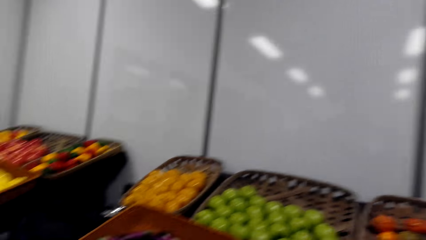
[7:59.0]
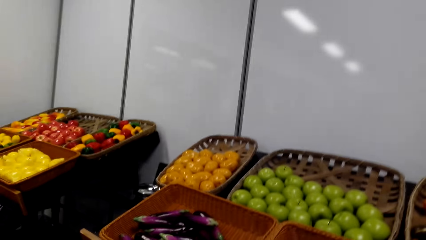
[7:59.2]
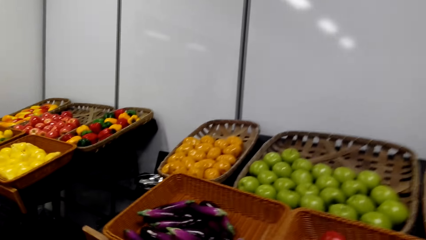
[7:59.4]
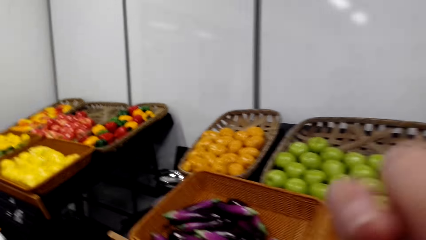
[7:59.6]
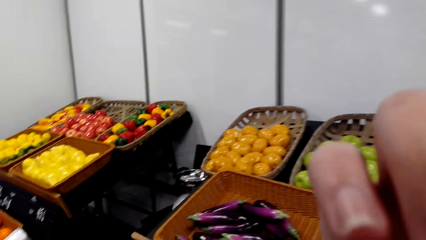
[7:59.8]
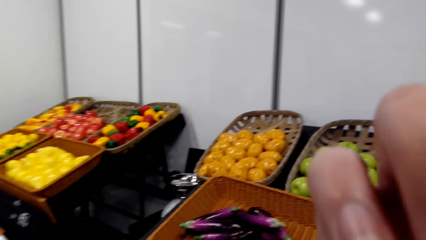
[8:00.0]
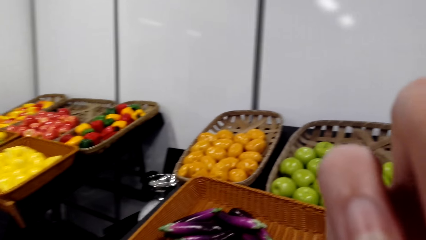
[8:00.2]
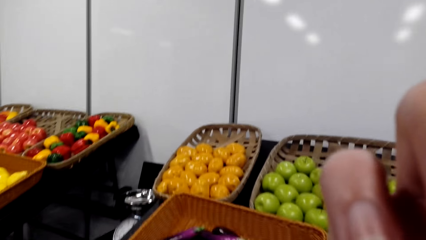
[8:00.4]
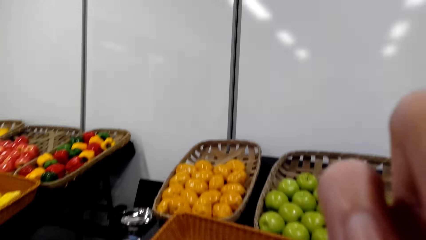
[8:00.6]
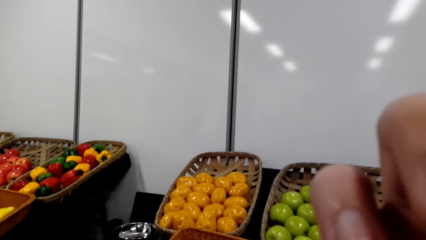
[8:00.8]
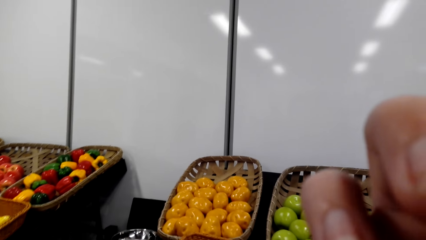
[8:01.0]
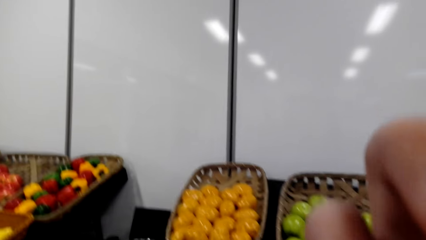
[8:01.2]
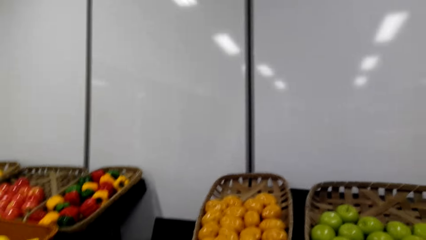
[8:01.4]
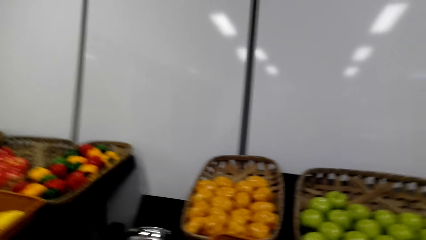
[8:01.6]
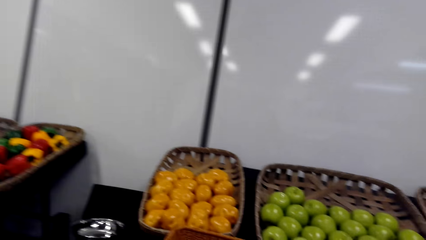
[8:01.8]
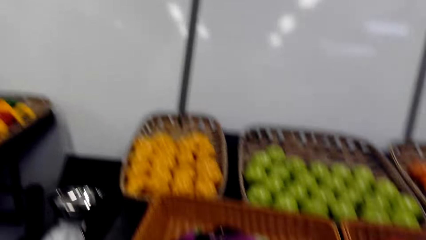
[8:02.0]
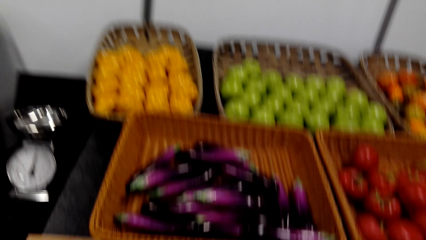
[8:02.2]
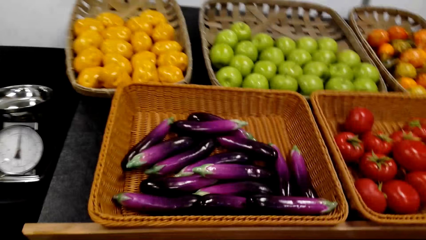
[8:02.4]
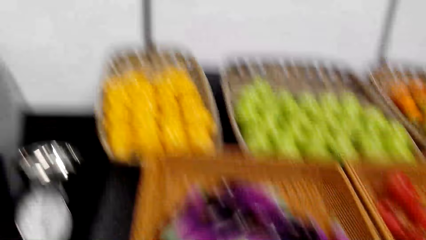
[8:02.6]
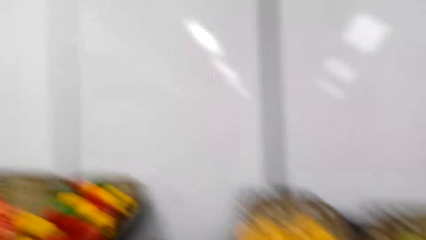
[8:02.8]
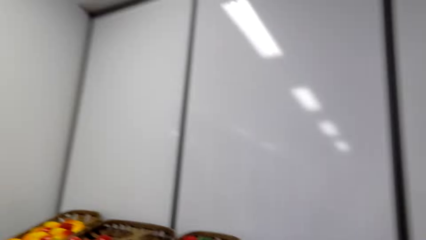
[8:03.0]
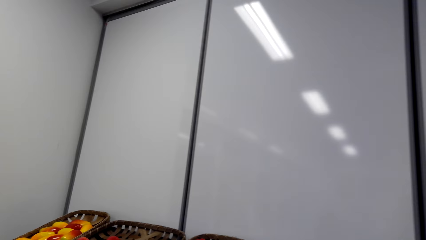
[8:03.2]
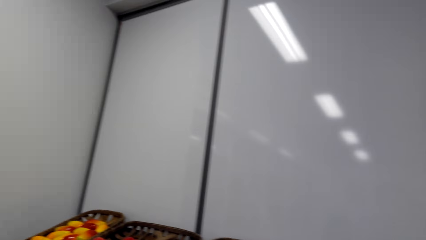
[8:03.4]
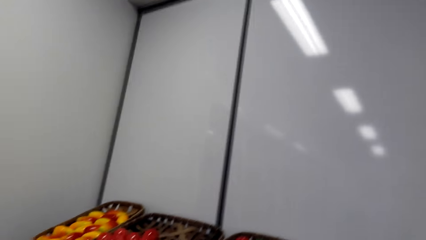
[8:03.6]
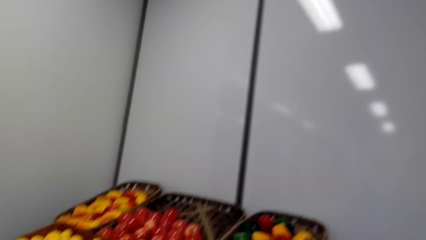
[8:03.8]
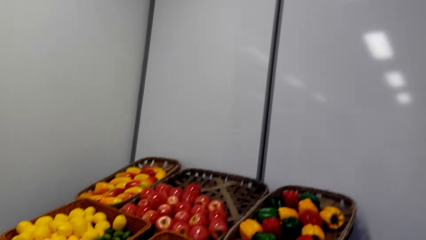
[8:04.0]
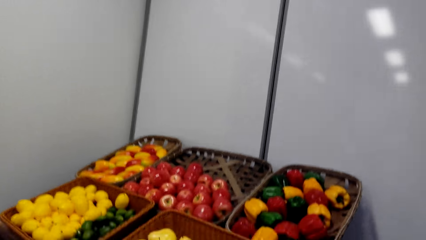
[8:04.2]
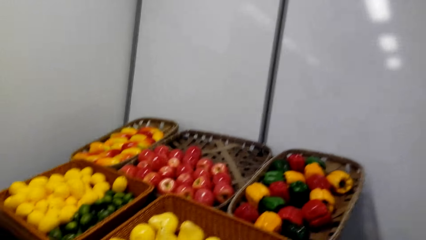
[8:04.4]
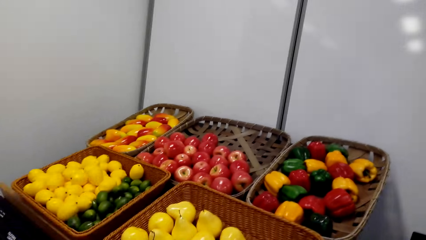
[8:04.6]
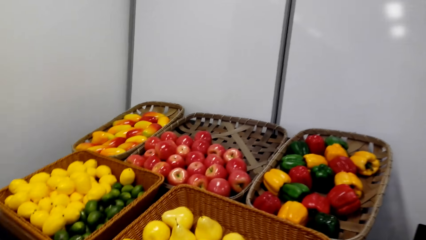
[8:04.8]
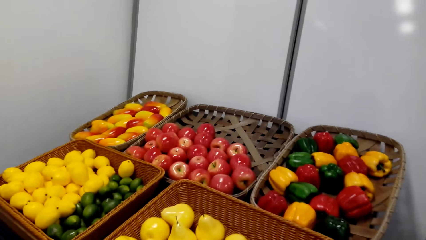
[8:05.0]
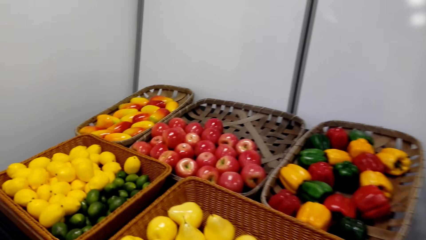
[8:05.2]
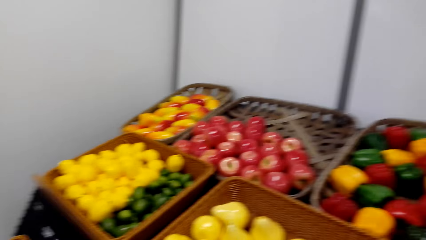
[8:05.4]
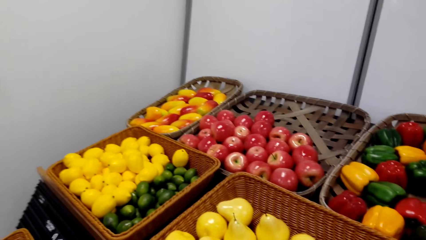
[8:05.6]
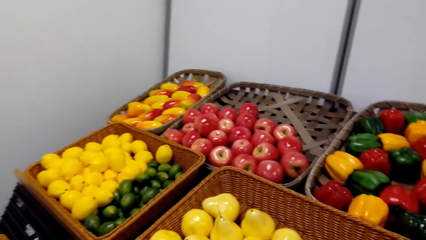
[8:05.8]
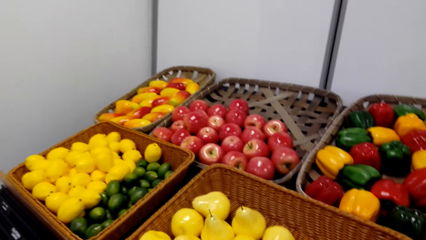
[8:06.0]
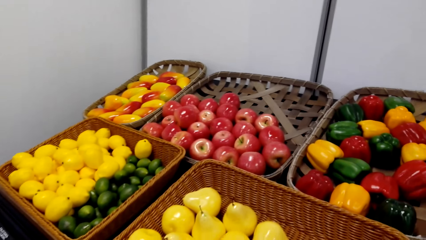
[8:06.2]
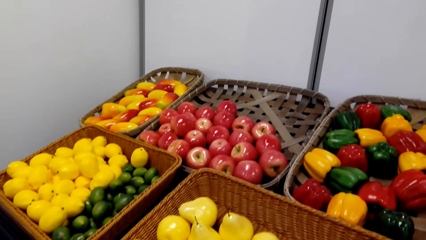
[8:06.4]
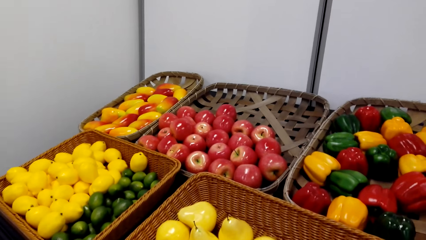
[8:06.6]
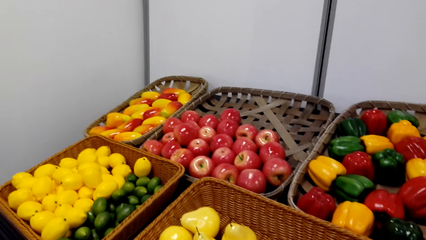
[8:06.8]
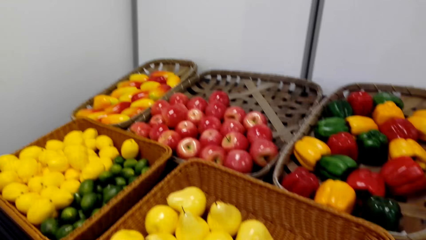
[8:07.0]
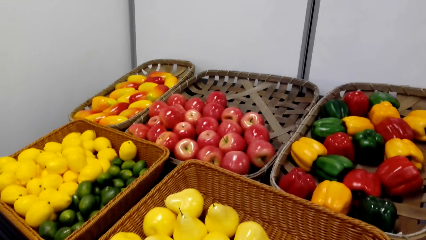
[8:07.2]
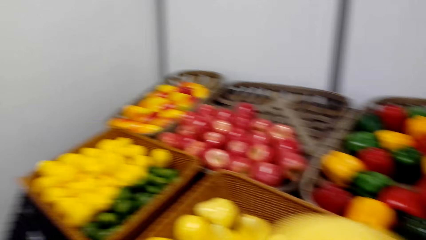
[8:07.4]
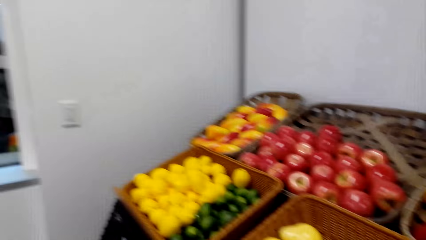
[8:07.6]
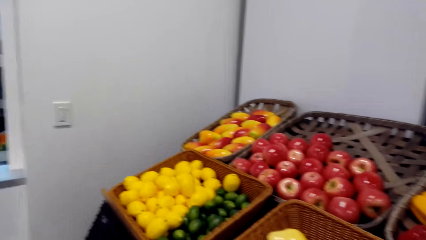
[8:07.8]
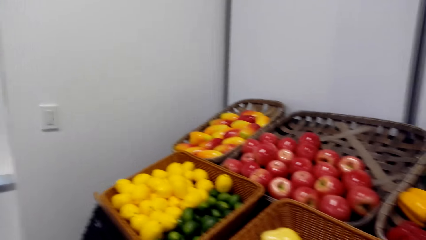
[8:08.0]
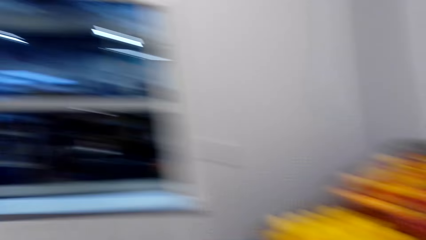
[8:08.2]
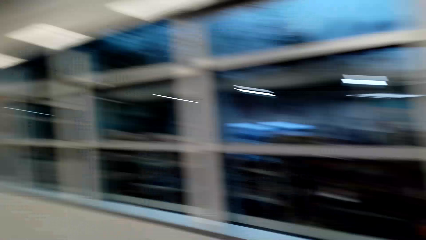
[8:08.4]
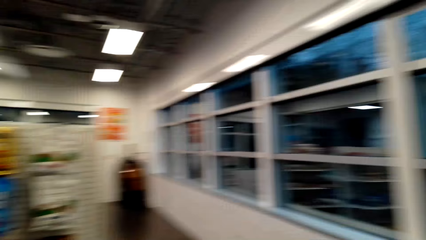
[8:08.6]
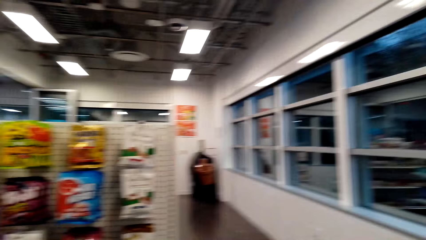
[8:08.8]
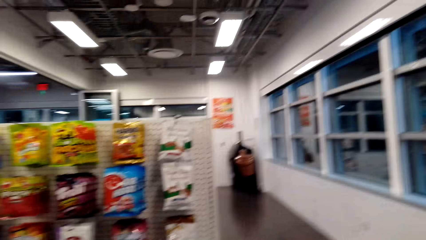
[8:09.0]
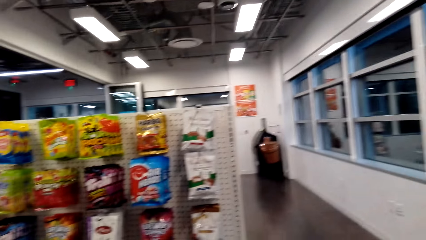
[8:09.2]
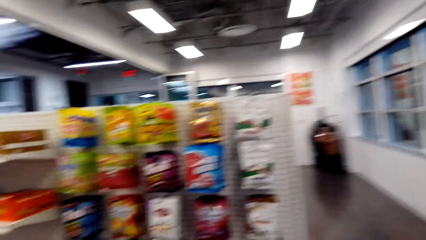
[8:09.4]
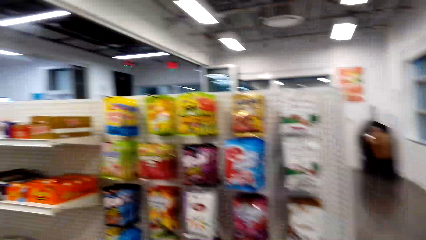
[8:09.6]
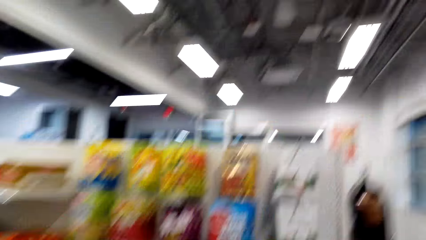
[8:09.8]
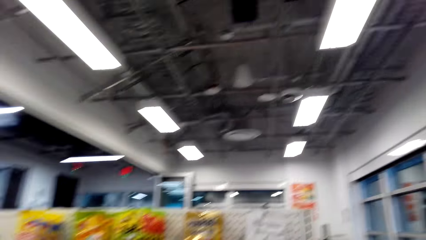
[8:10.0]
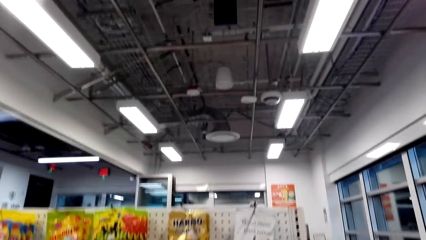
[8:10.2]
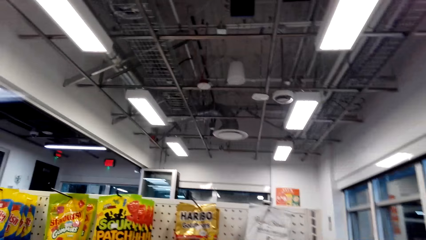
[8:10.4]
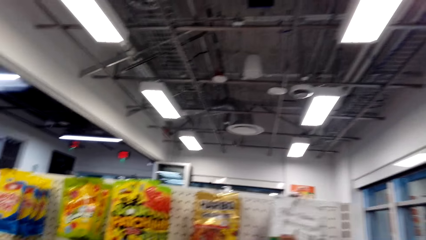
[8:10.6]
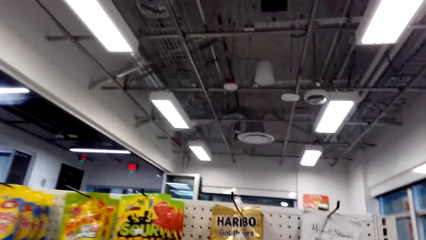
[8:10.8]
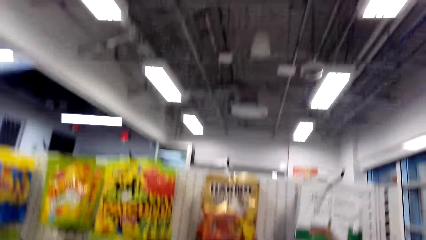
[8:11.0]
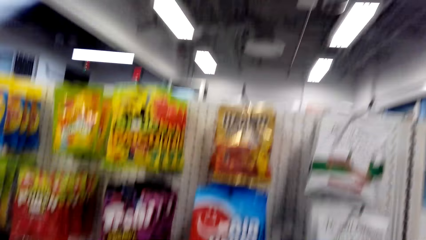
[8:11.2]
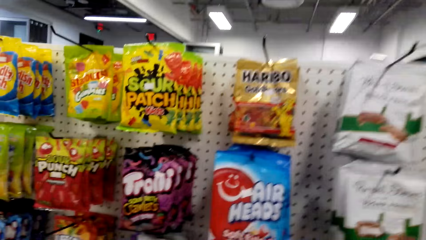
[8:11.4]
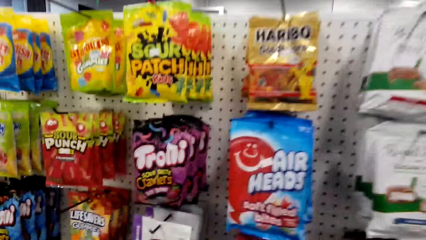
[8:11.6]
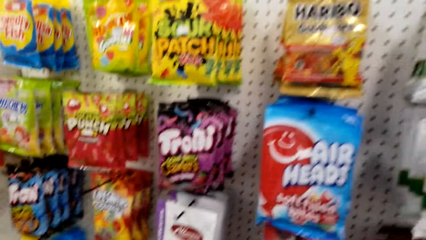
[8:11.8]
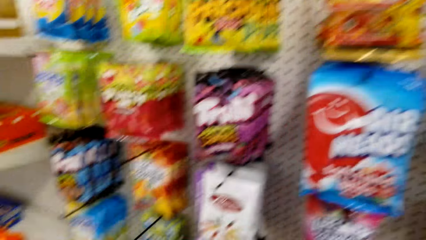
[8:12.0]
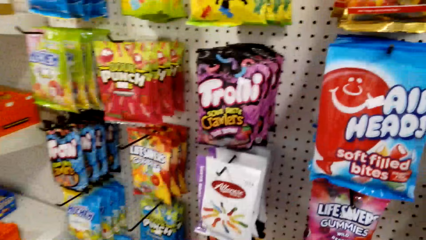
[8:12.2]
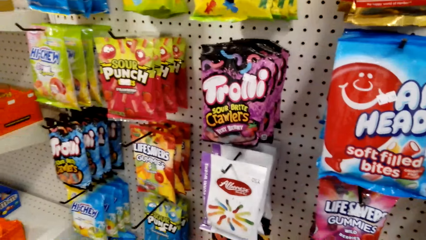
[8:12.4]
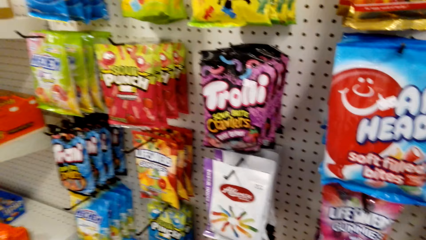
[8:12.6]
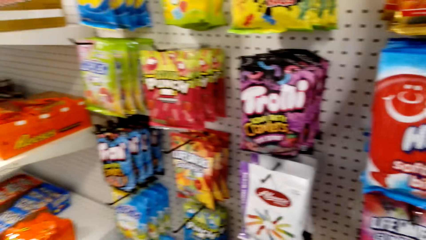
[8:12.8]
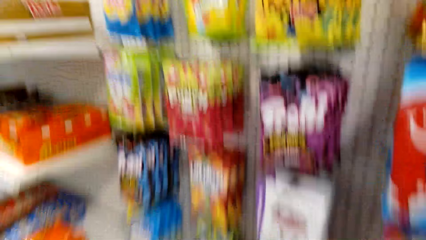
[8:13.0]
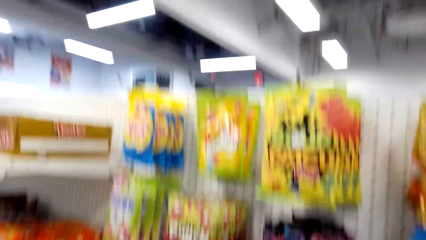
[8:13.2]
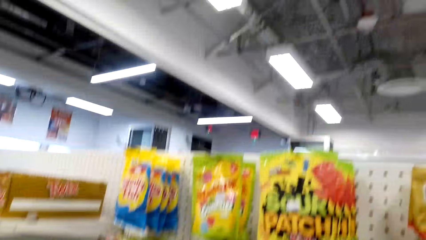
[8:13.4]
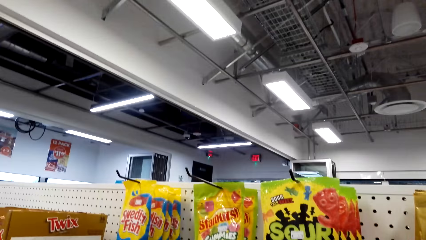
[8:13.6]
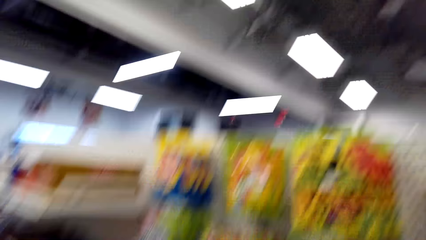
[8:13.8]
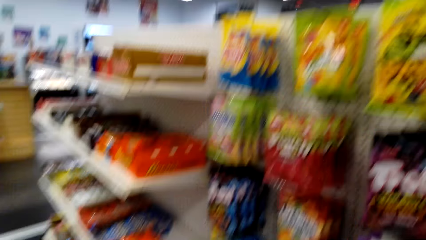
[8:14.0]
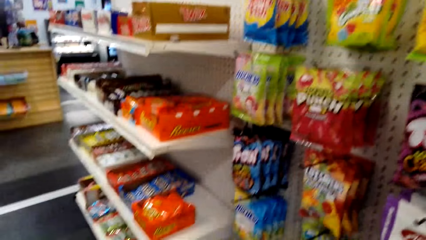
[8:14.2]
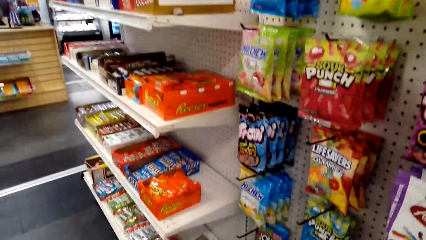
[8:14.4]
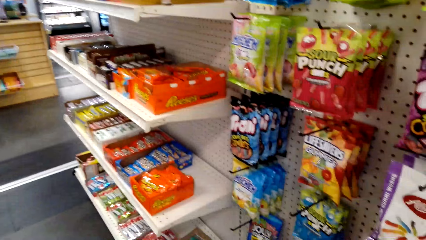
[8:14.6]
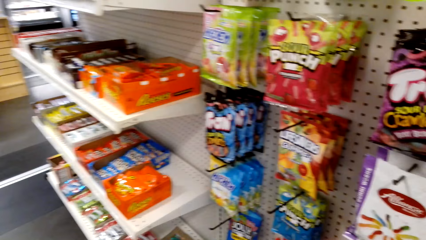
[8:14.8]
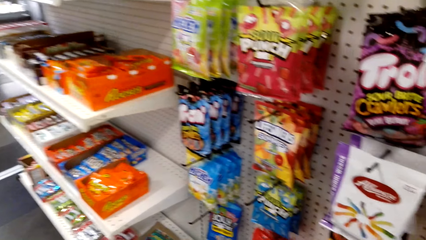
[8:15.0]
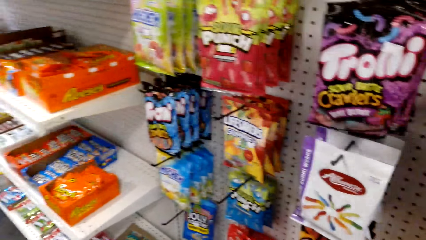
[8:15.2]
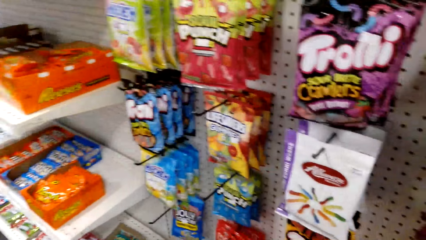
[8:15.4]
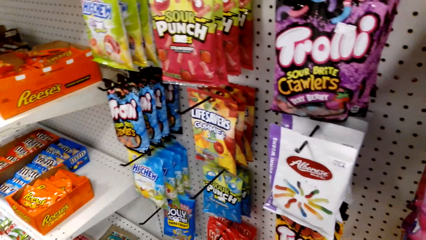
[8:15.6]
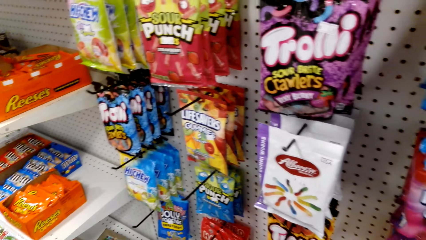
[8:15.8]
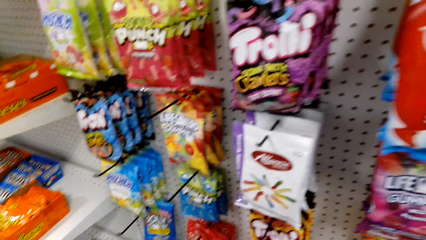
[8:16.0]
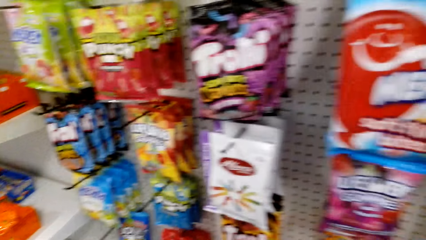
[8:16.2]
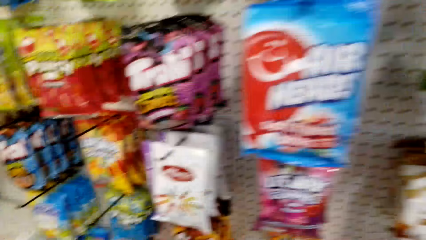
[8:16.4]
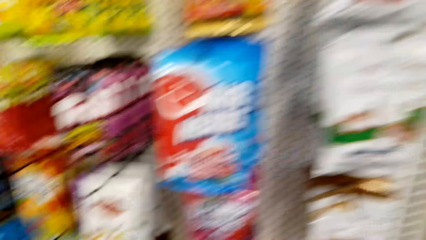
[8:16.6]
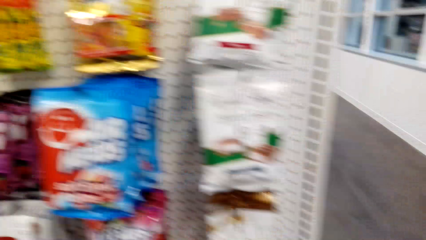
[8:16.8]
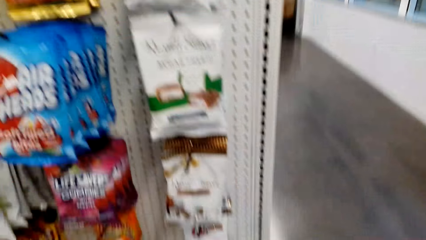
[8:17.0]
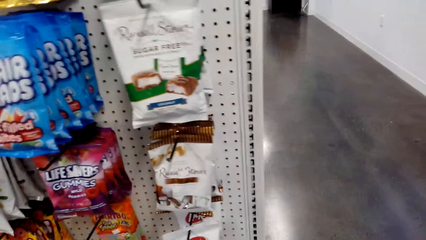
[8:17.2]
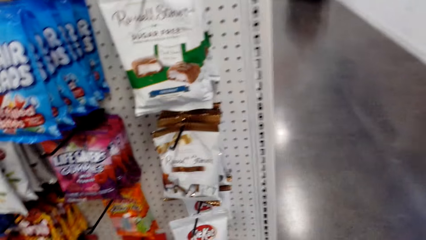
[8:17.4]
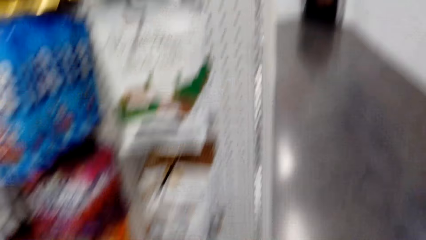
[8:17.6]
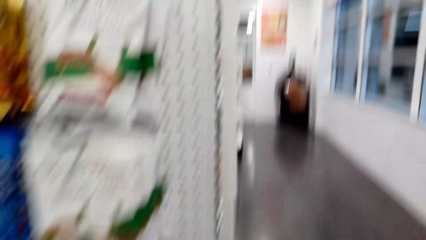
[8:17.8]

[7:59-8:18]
The camera wearer touches the face. She holds her chin. She puts down the hand. She walks around a supermarket. She looks at the fruit. She looks around the supermarket. She touches the fruit. She walks around the supermarket. She turns around. She looks at the items on the shelf.
